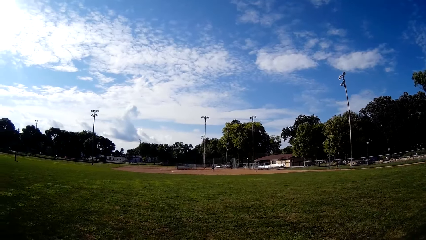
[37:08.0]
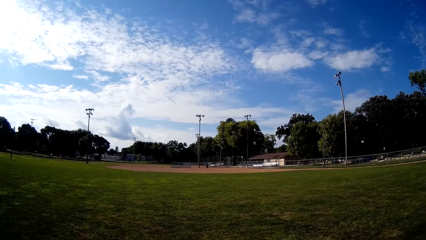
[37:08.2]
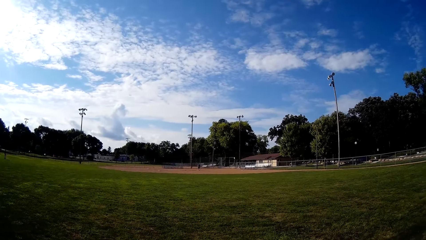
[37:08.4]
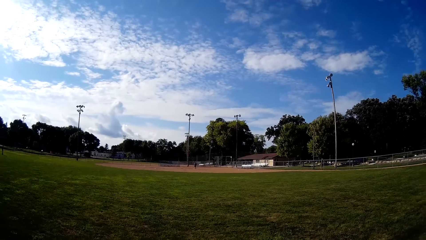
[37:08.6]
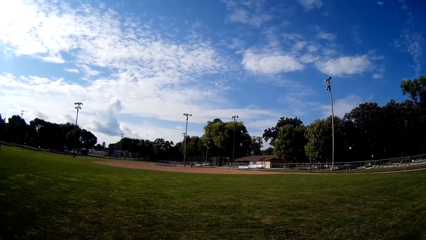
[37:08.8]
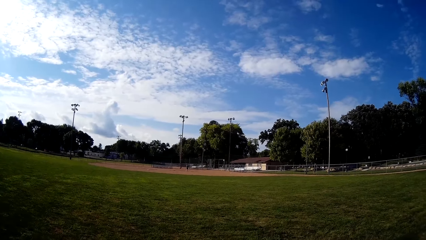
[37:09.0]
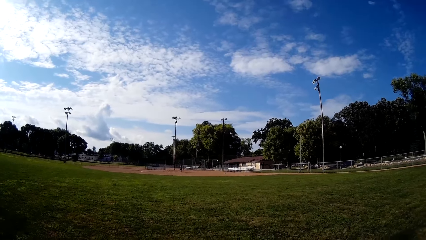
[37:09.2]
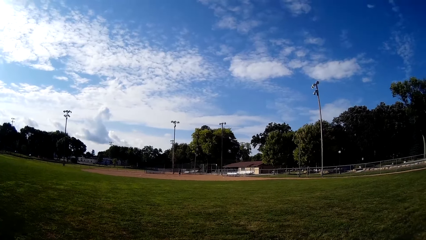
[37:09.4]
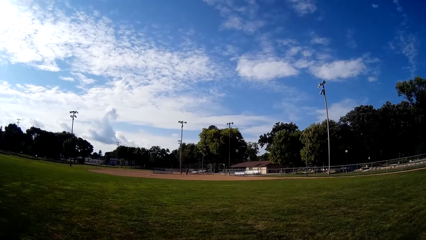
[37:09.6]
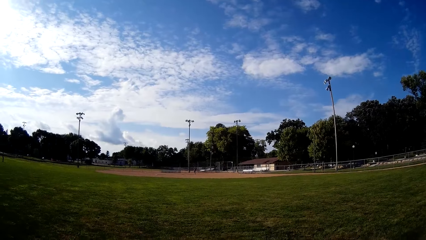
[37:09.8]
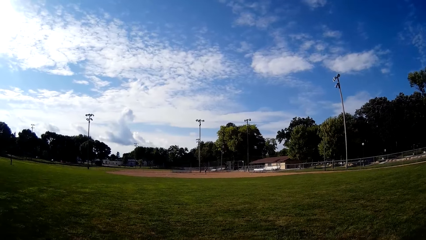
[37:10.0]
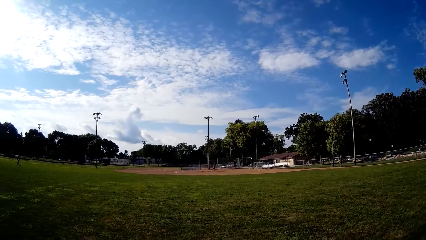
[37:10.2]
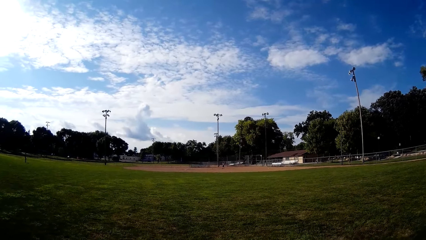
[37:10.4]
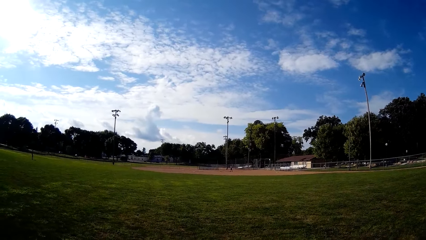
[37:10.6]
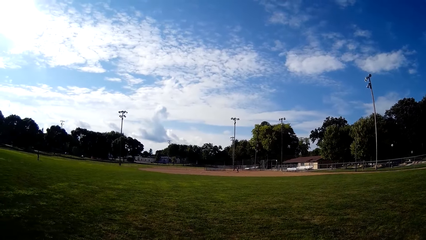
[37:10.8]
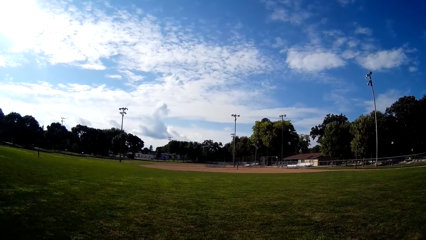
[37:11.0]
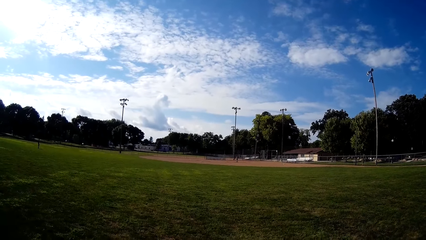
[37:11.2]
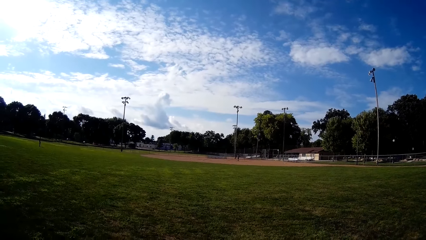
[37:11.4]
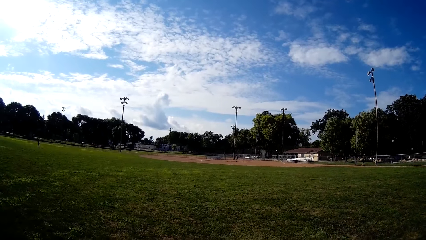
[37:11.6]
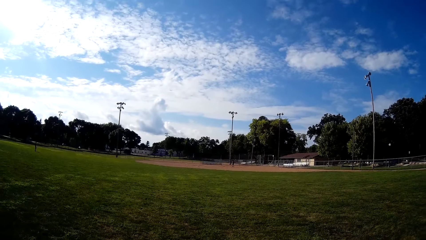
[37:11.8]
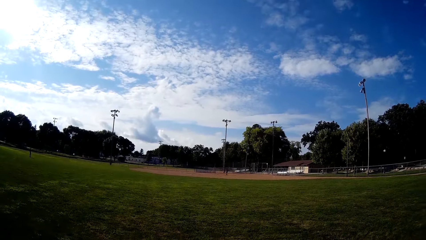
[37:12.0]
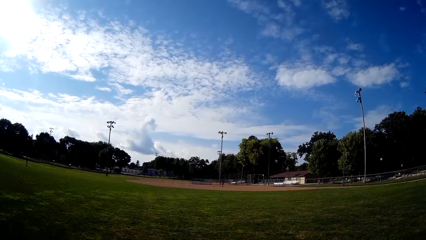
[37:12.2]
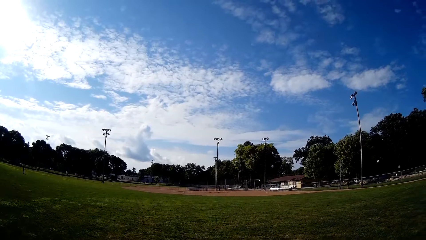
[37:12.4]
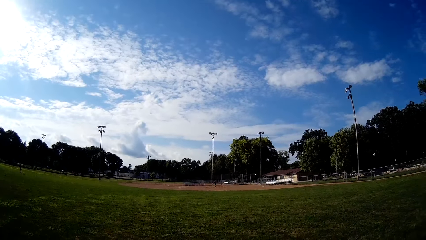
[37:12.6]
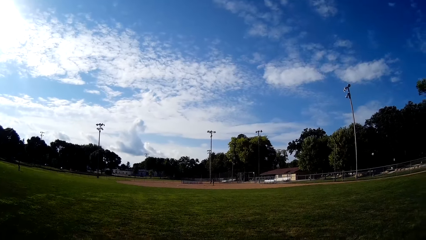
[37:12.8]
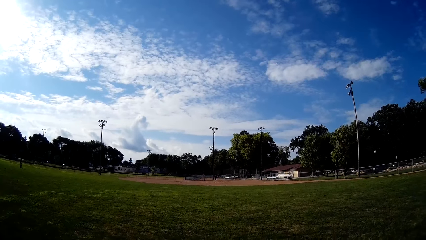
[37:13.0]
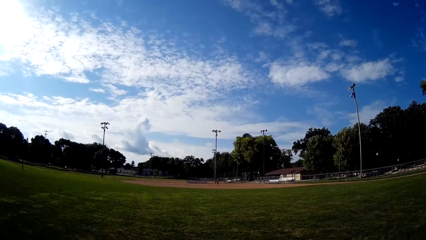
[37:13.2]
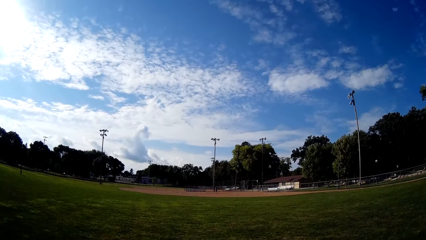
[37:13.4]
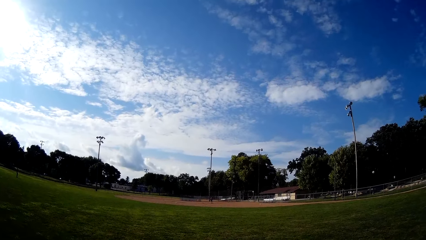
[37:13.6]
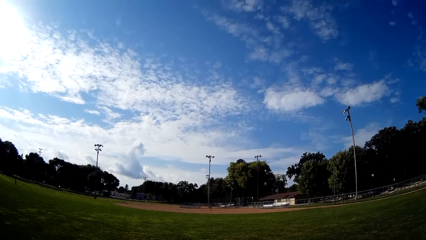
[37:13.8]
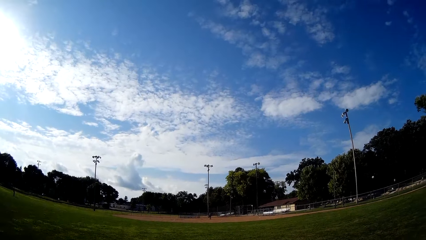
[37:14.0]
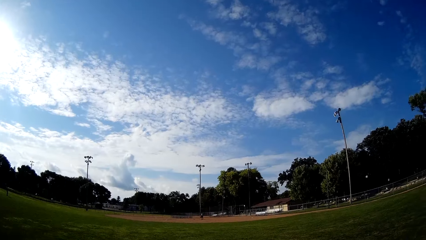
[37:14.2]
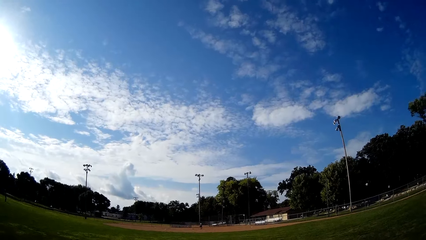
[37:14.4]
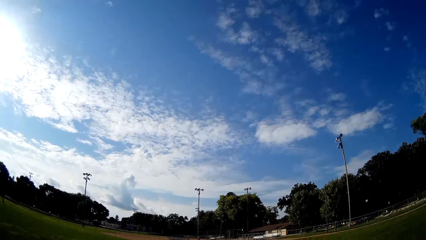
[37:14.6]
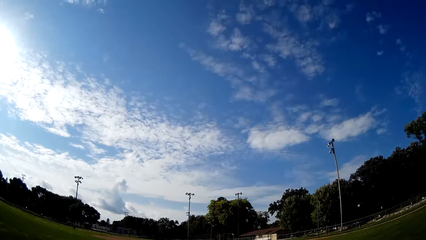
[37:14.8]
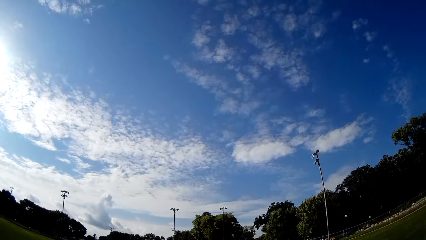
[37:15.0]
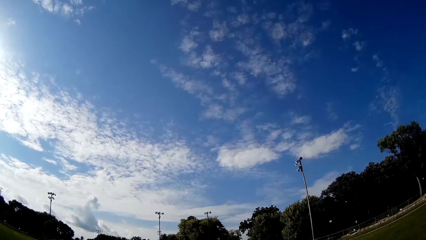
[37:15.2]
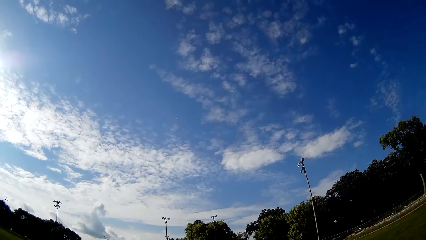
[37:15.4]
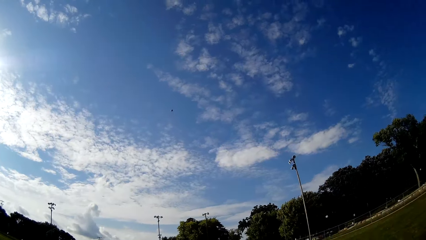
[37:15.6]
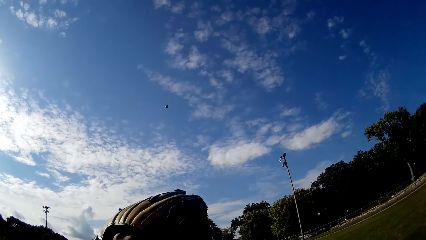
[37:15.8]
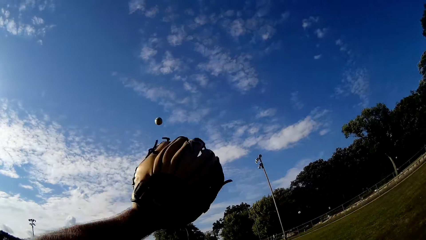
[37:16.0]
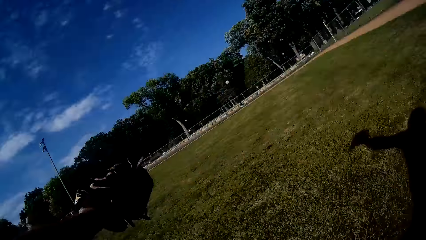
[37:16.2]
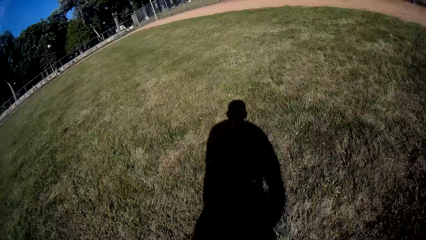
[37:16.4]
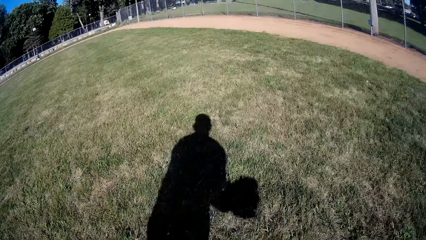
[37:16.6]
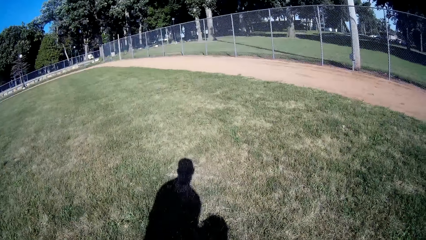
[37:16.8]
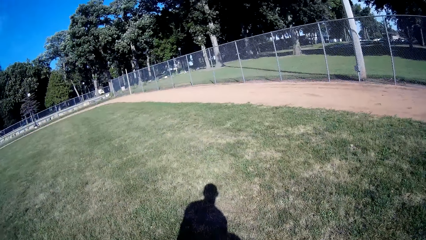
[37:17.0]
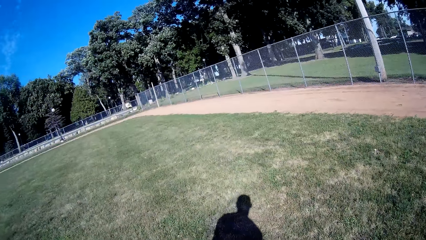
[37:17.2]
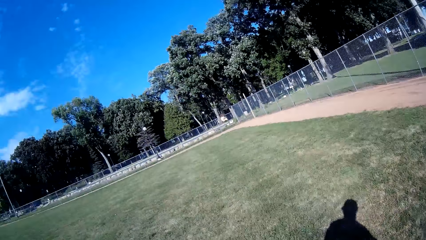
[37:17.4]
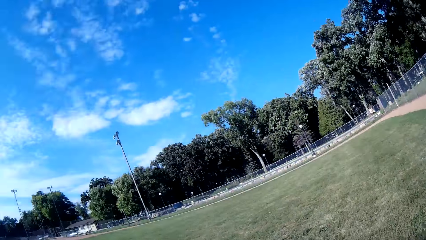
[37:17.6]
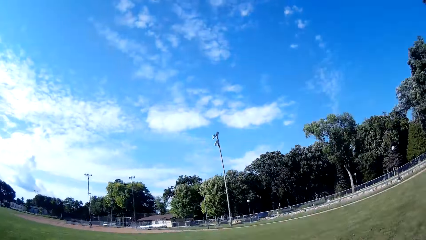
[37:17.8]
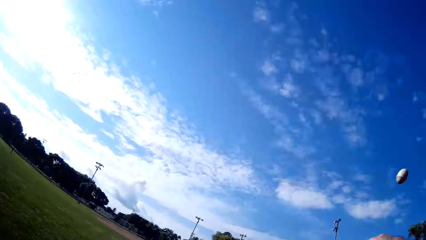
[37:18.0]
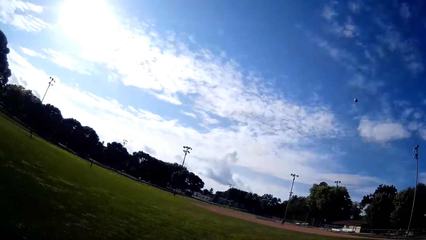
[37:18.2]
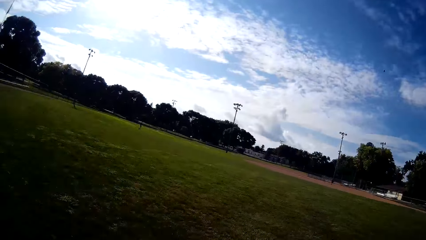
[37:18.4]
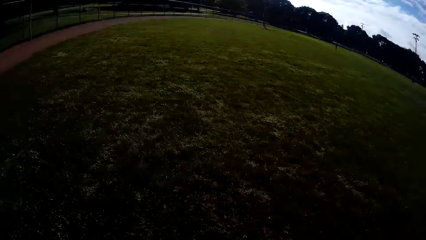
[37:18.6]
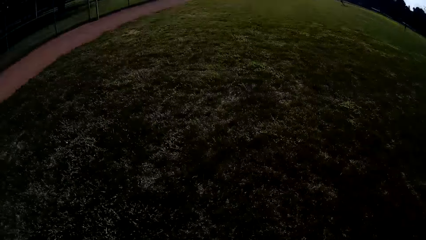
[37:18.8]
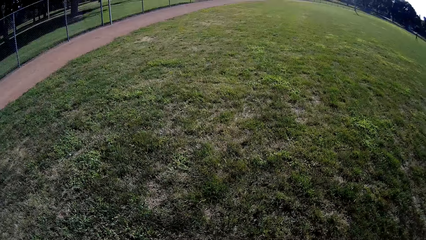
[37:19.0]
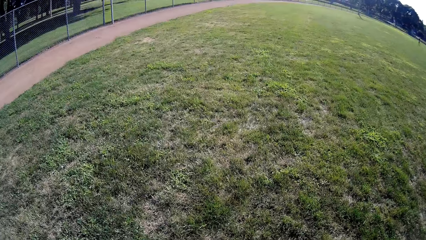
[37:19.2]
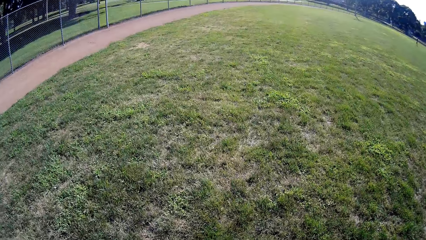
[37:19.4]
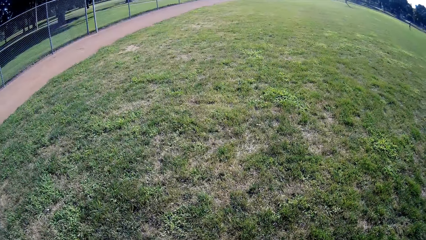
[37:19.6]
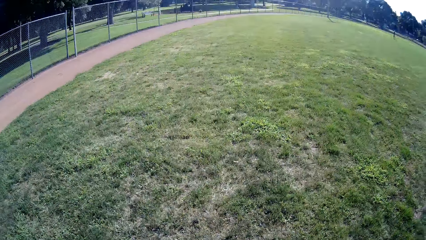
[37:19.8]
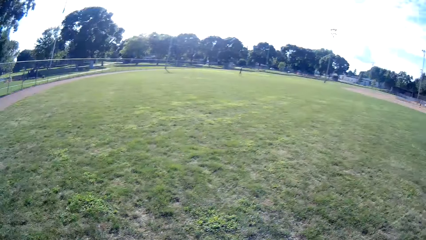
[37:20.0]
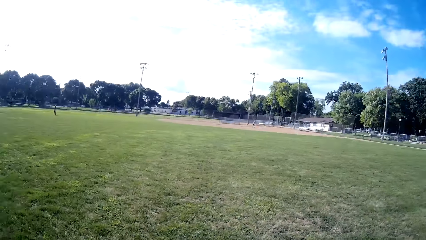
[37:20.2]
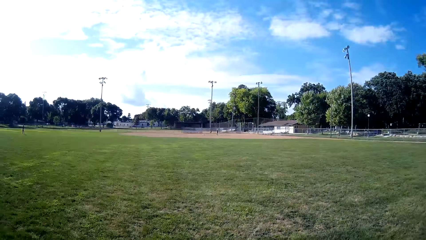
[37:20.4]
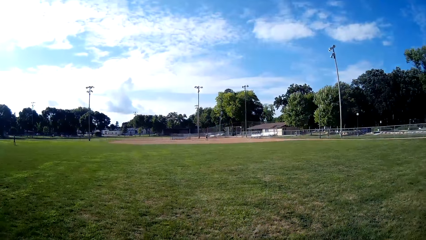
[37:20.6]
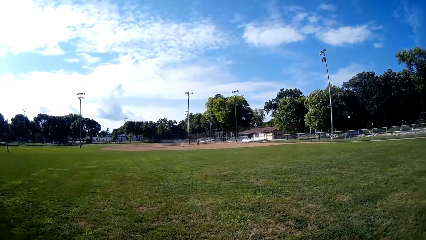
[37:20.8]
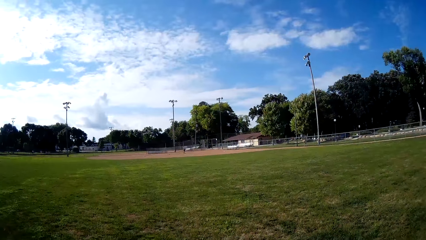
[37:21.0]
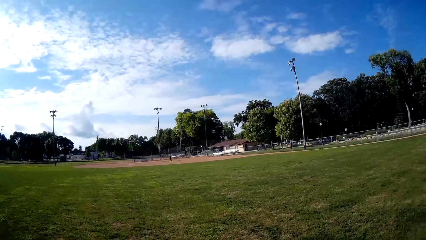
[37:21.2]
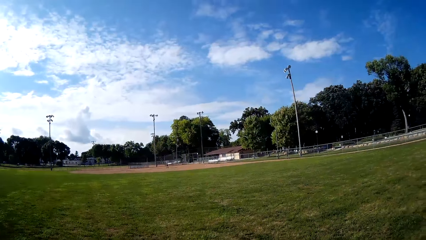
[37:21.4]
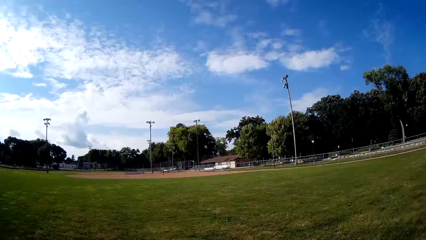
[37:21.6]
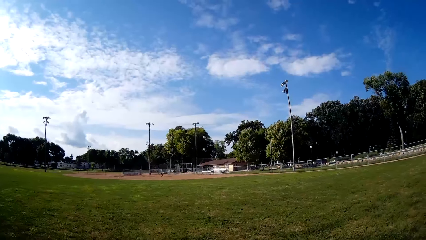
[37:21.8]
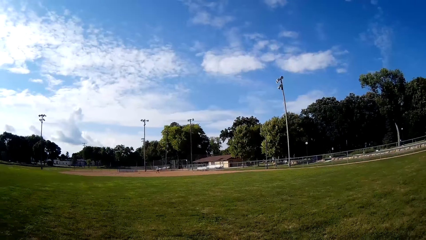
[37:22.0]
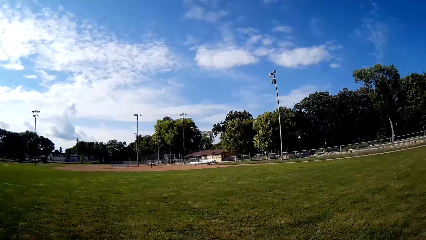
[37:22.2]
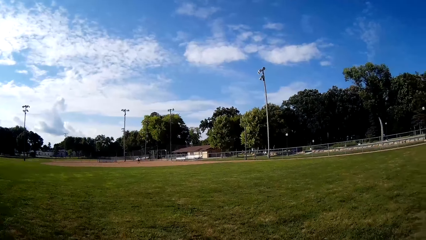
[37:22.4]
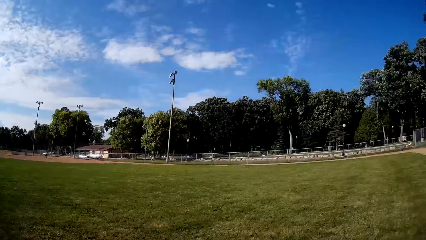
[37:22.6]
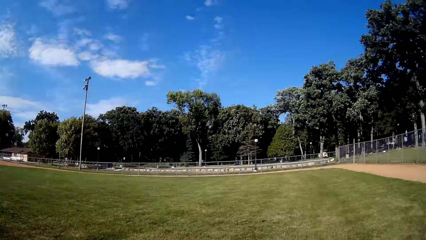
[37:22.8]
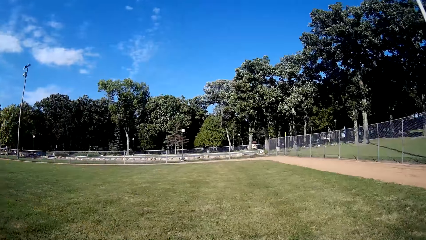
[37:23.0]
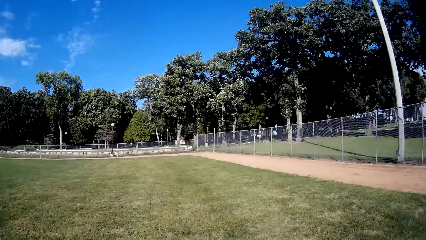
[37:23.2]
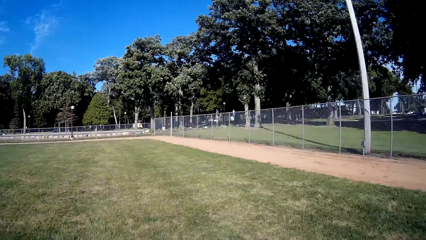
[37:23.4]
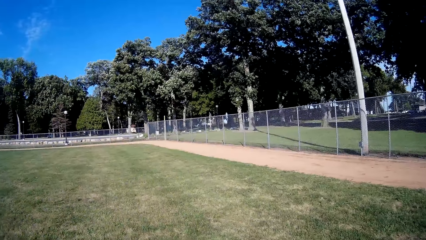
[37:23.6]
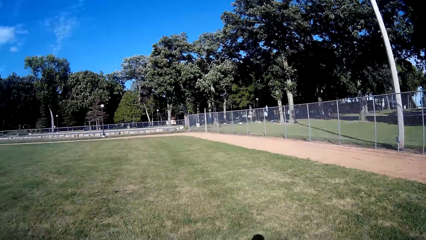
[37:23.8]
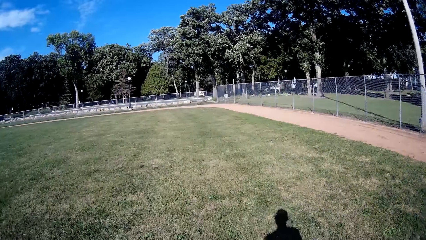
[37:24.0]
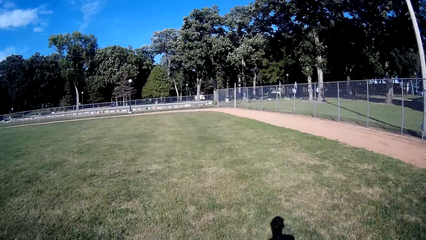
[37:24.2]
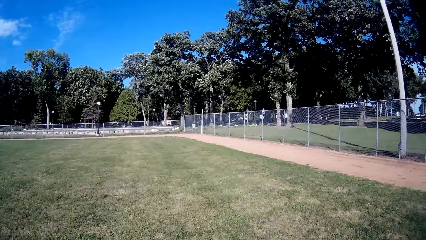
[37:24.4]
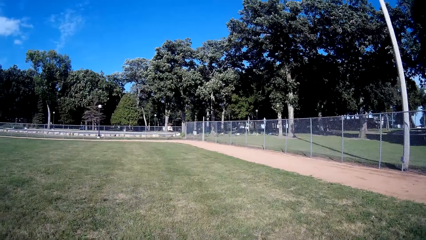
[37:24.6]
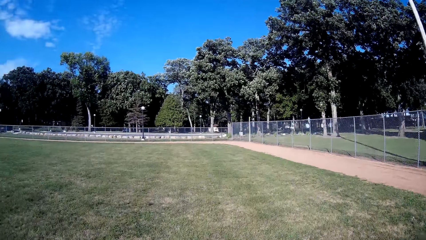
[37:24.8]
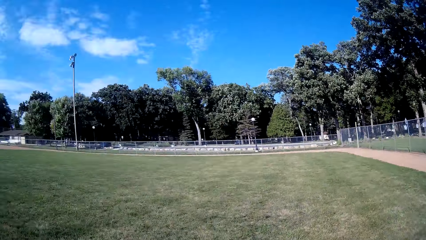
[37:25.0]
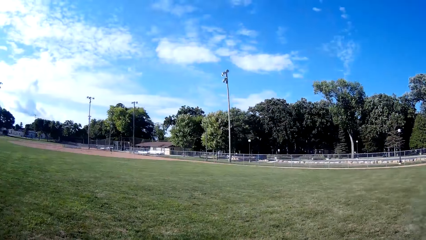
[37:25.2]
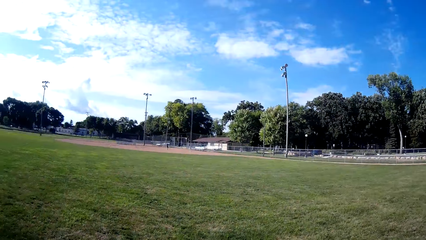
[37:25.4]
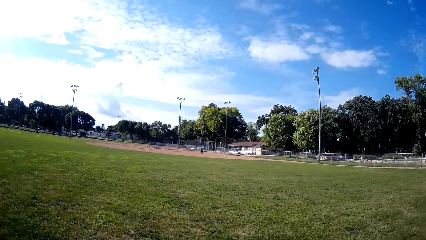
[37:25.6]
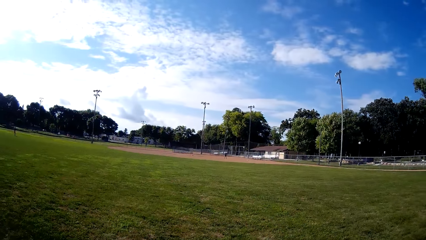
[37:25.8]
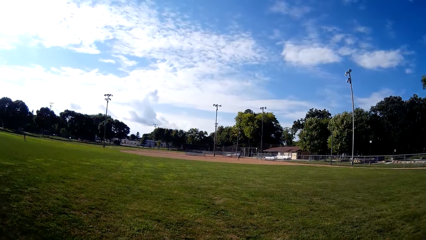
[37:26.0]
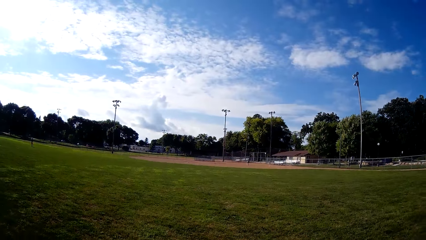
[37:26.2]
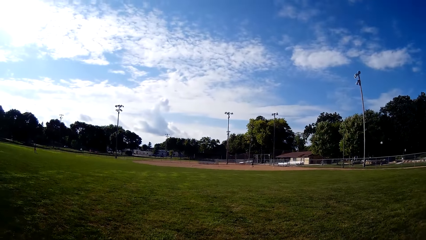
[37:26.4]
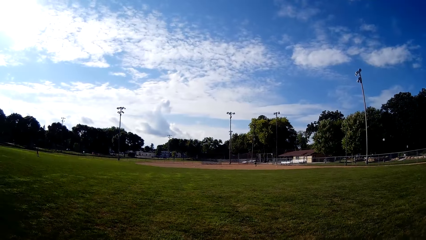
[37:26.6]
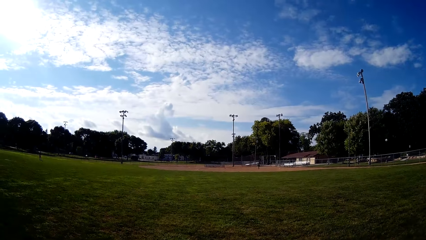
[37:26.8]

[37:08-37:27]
A person hits the ball. The camera wearer moves towards the ball. They catch the baseball. They throw the baseball to the person. They look around. The person moves around.
